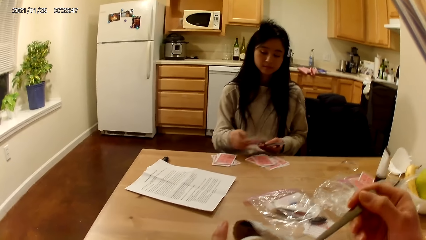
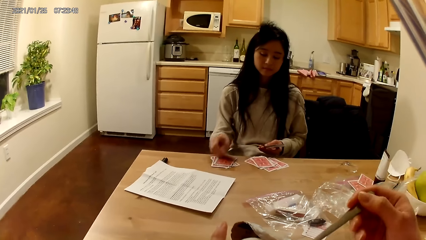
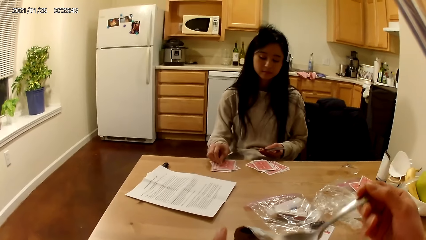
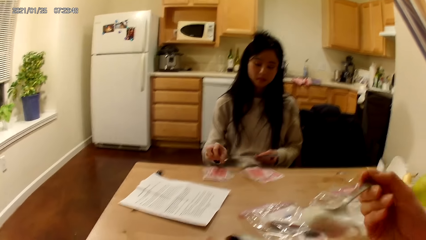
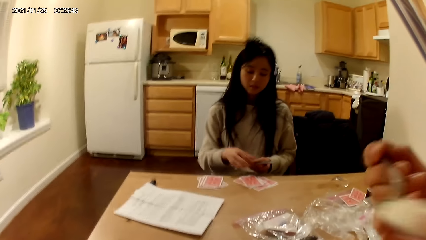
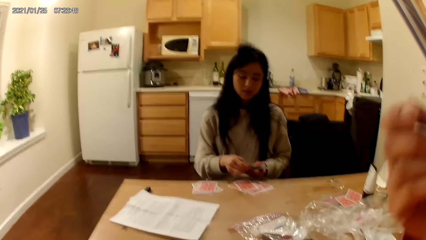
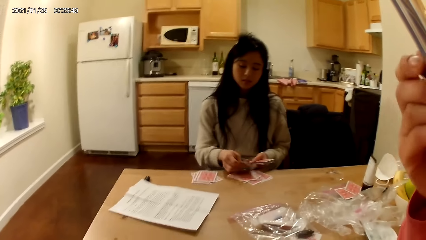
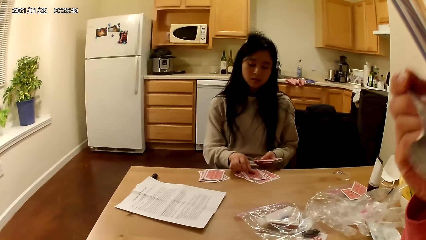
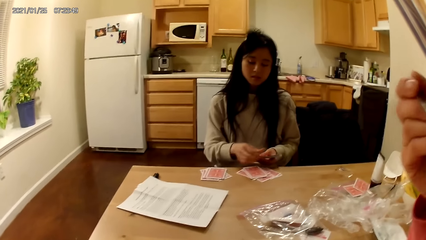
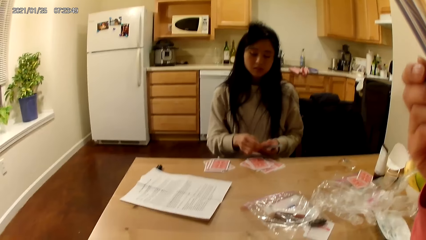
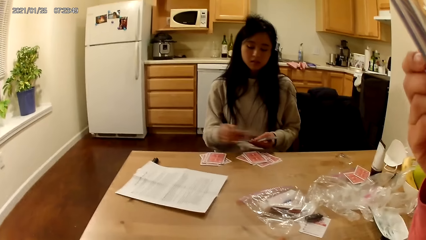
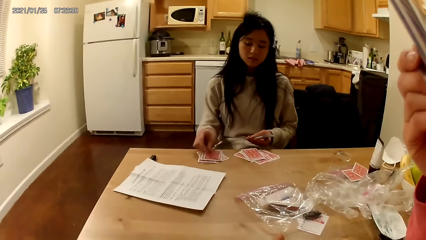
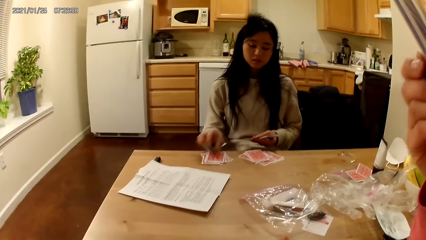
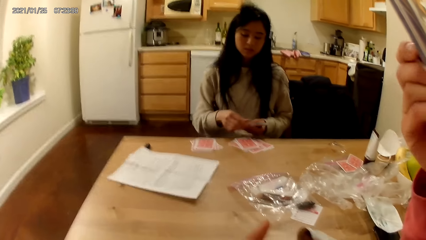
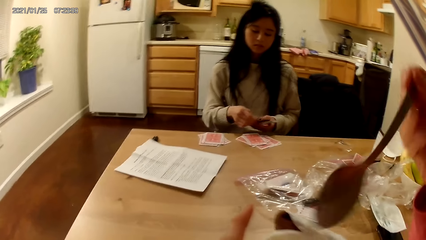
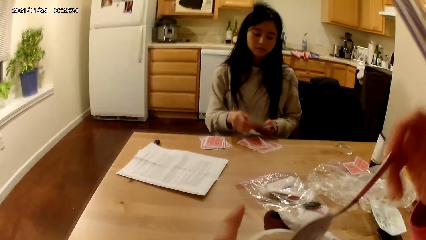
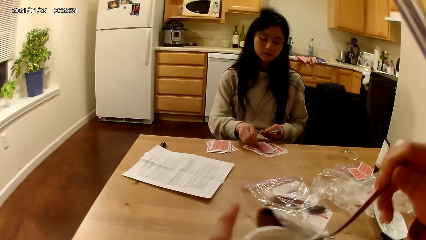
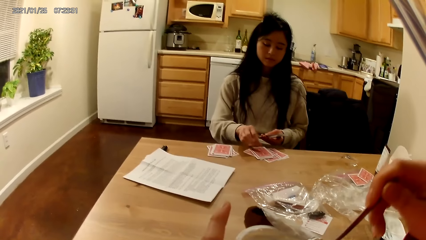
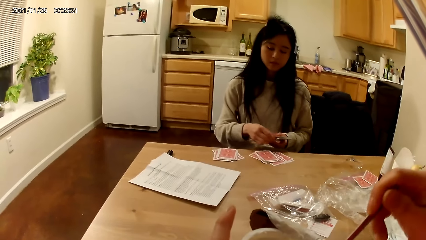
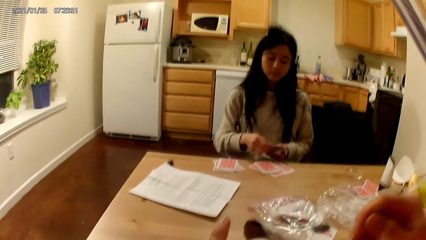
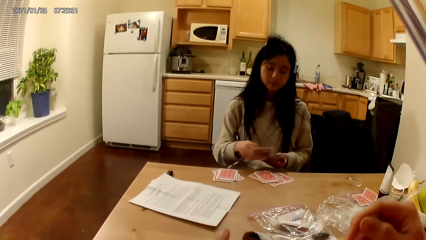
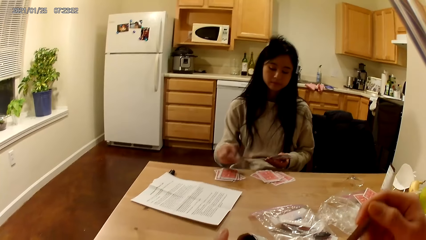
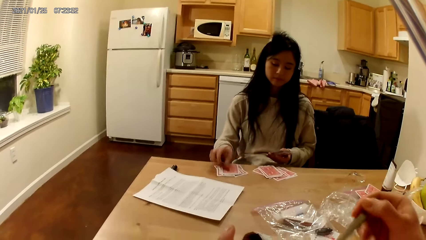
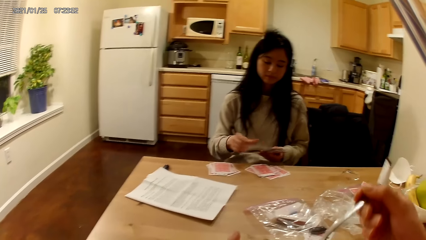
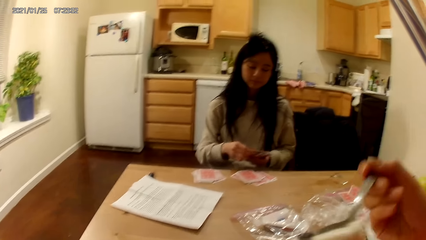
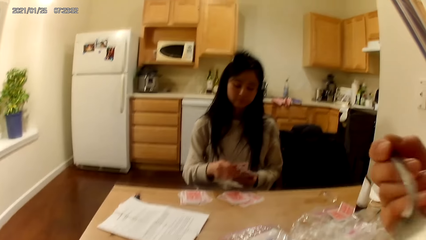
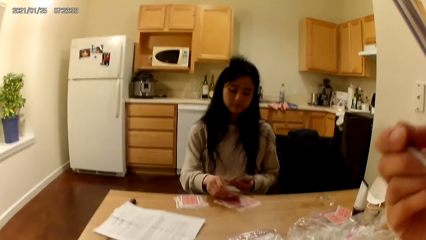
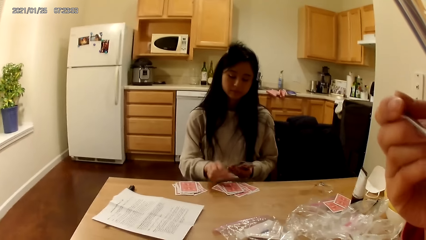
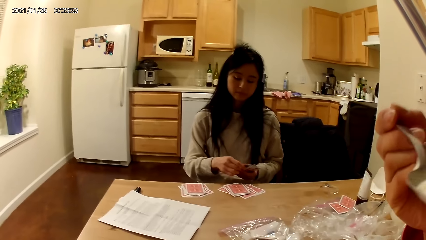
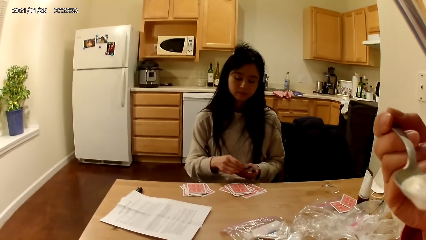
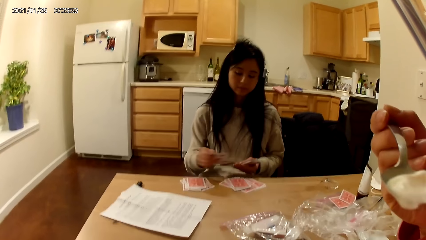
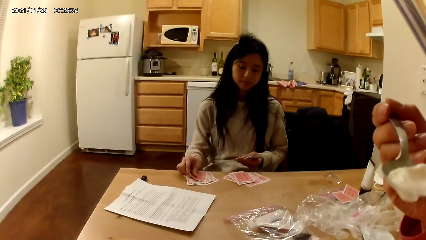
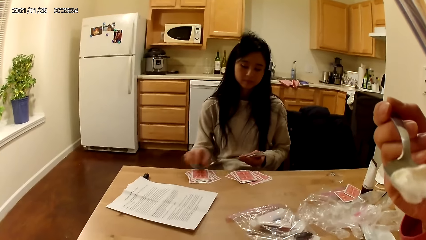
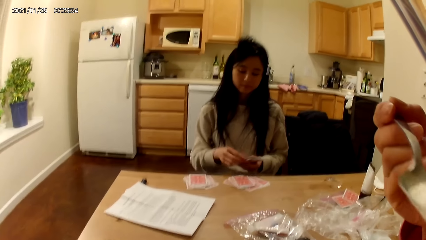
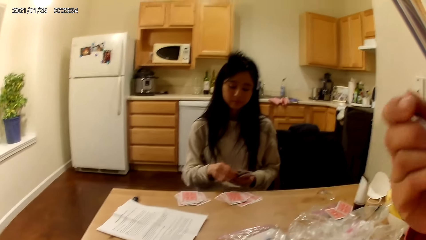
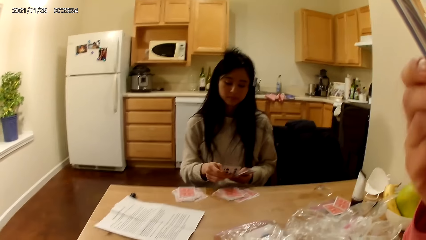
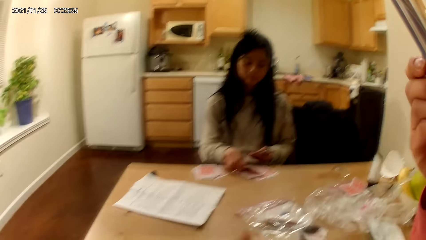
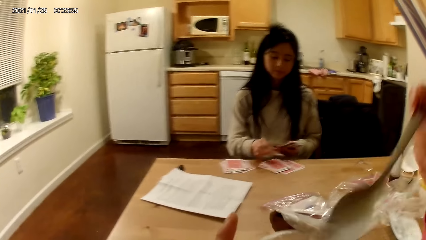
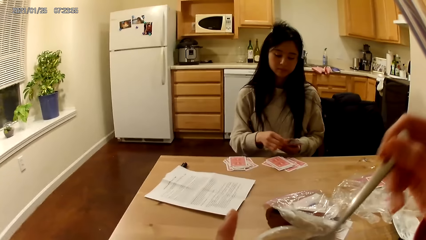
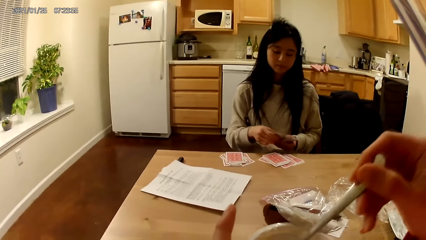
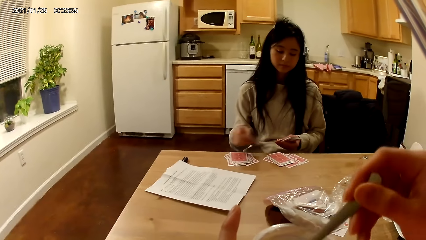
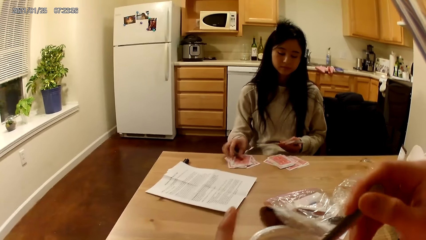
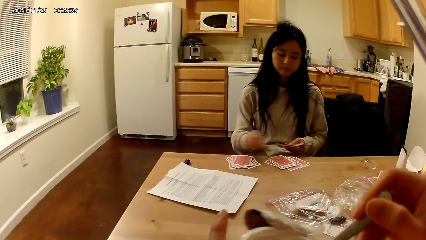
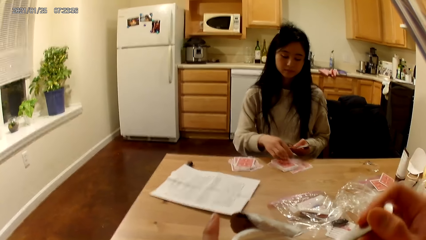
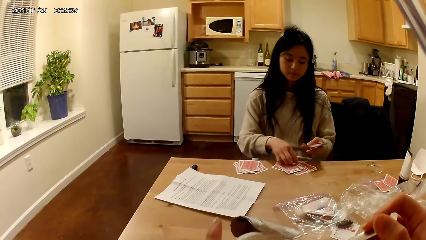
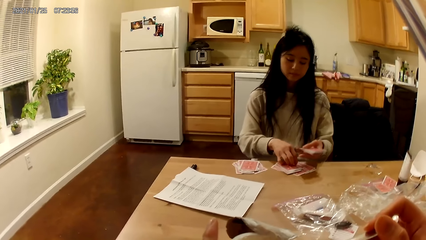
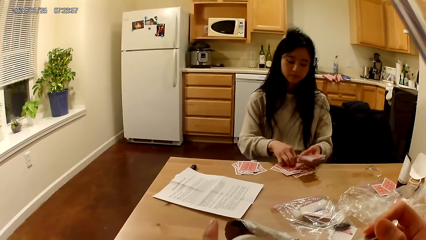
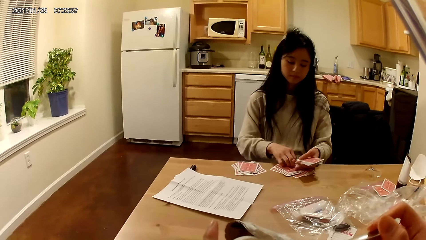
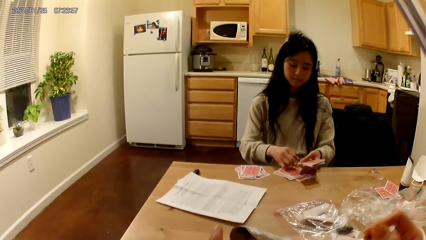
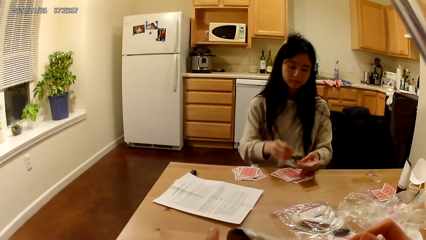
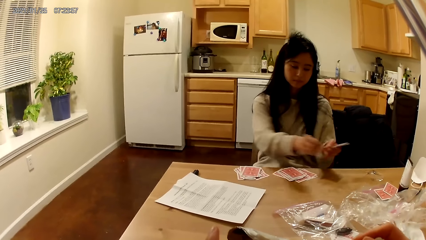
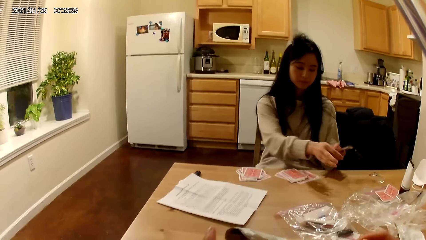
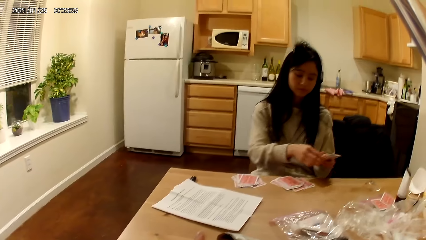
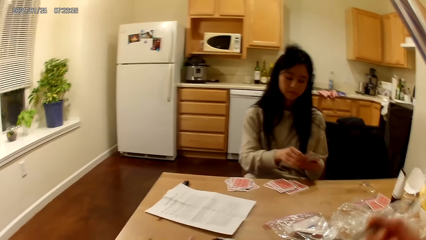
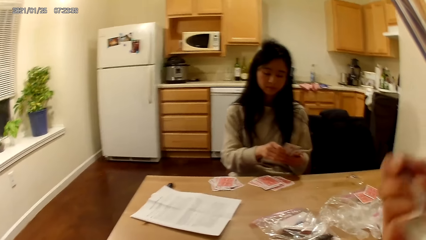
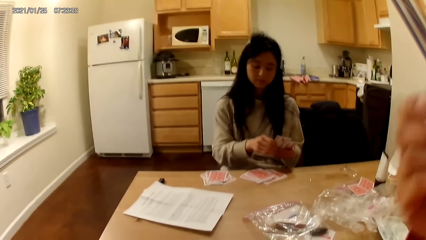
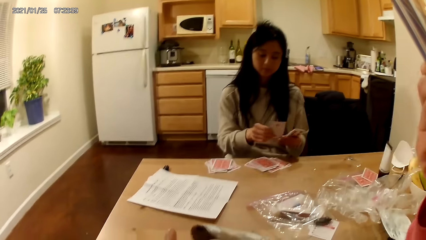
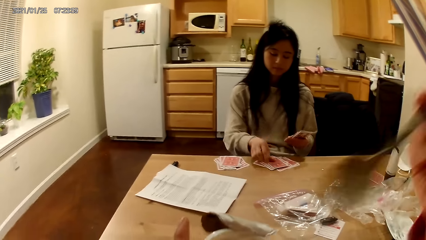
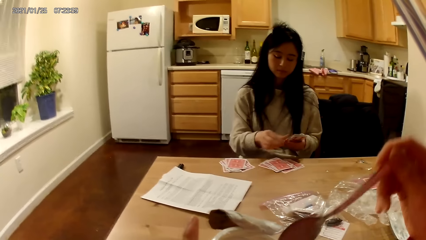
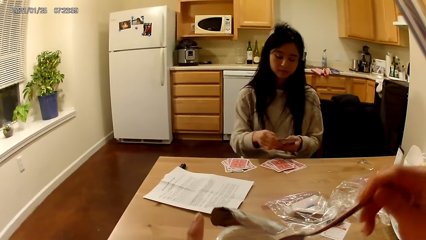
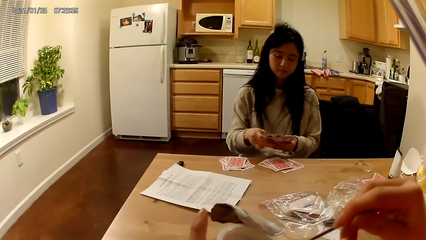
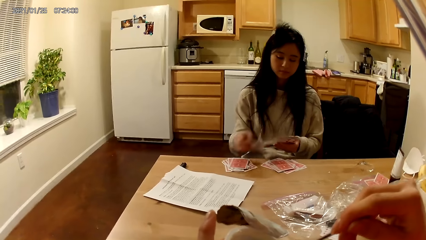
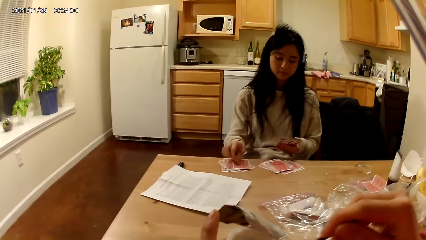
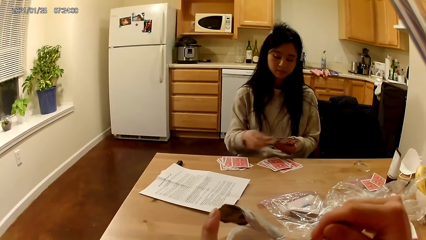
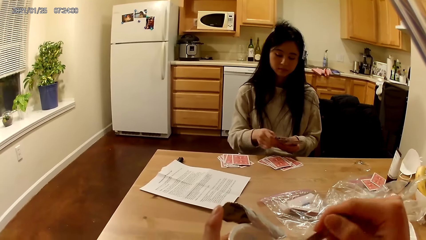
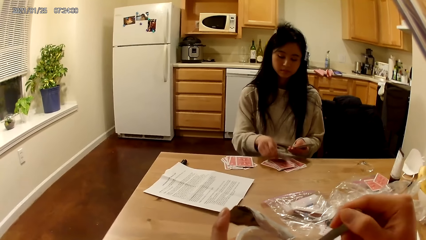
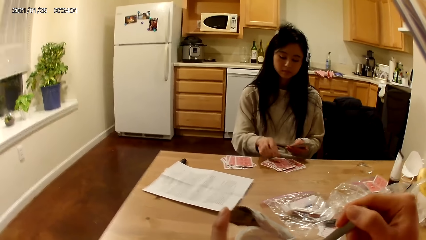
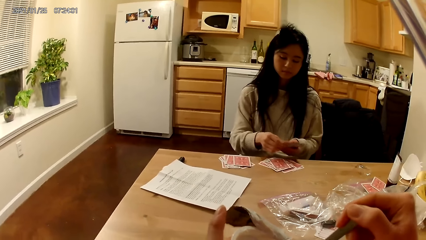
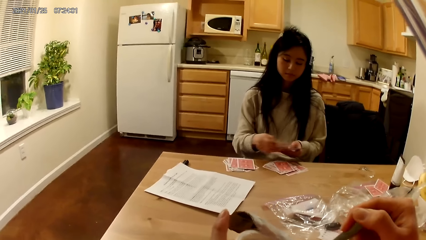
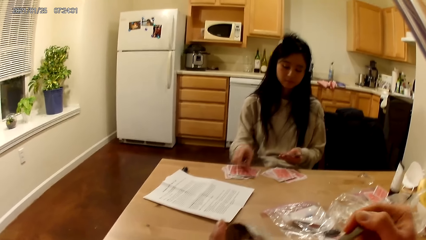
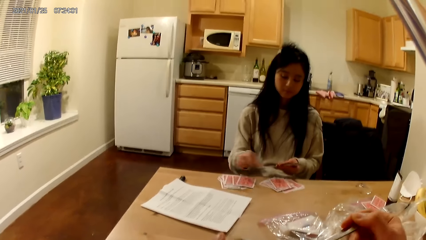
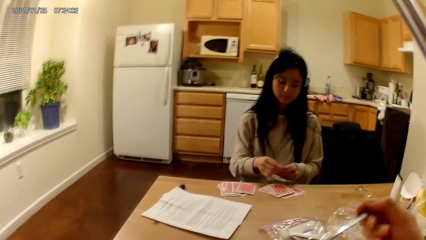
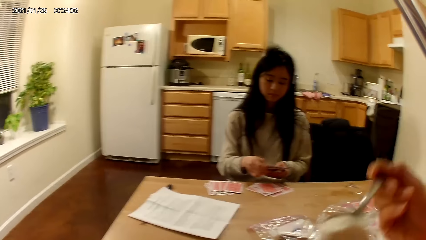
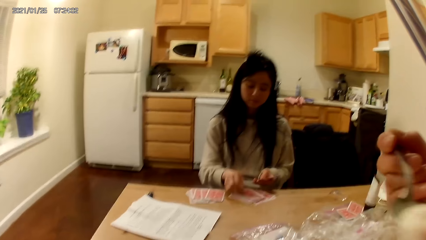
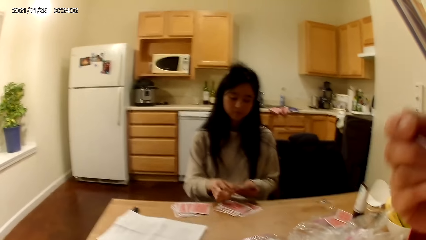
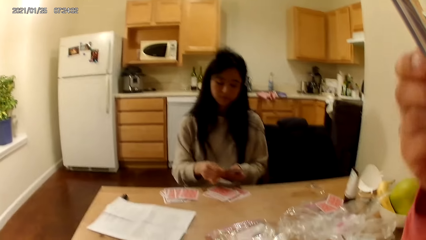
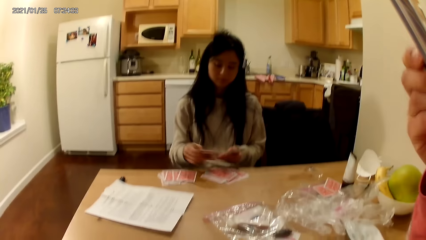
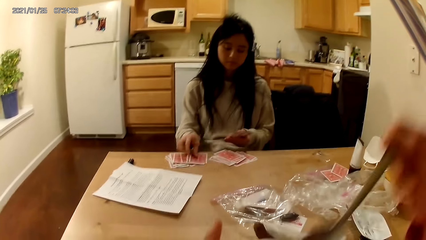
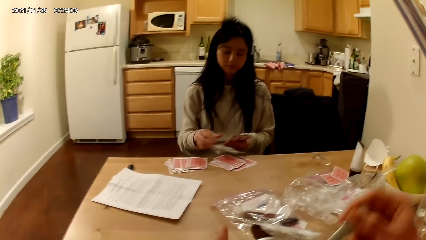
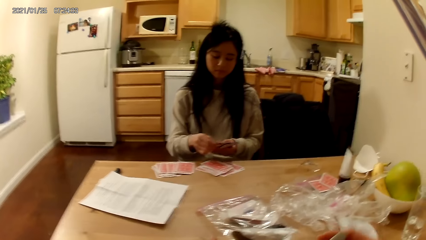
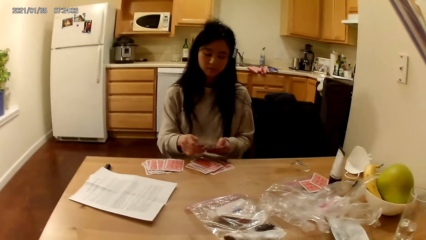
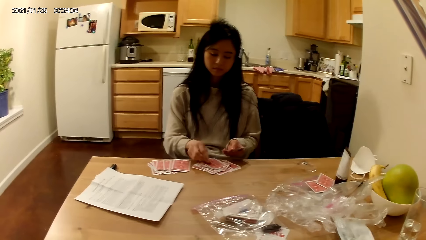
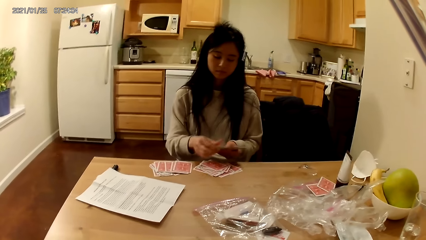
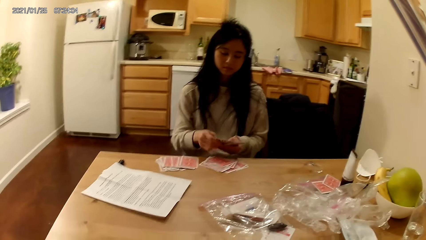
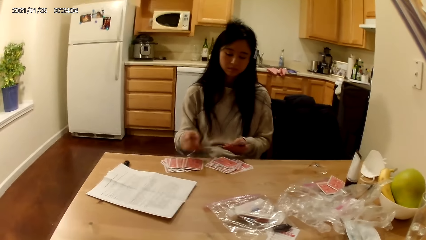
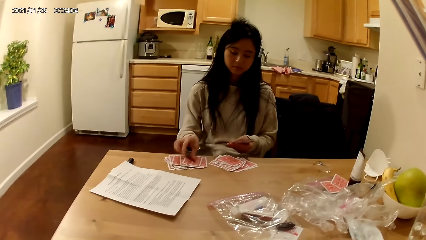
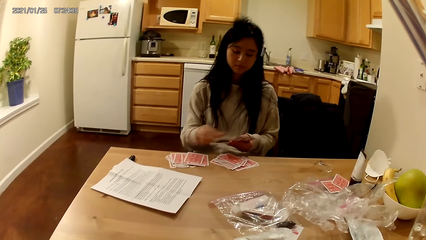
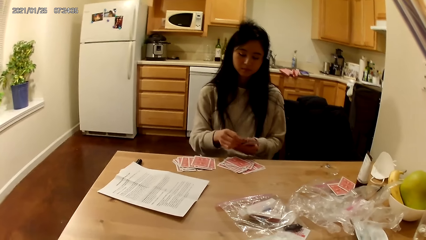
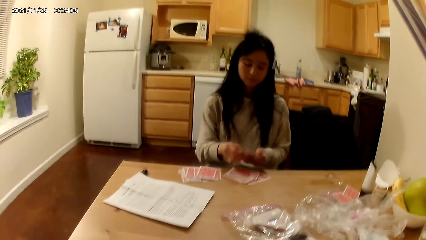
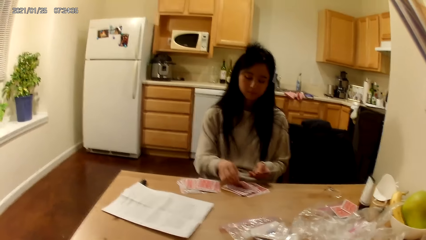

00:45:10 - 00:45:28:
The camera wearer scoops the ice cream with a spoon. They scoop the ice cream with a spoon again. They eat food. The lady drops a card, picks the card, drops the card and picks the card. The camera wearer eats the food. The lady drops the card and picks the card. The camera wearer scoops the food. The lady drops the card, pulls a card, holds the cards, drops something and picks the card. The camera wearer eats the food. The lady drops the card and picks the card. The camera wearer scoops the food. The lady drops the card, picks the card, drops the card, picks the card, drops the card, picks the card and drops the card. The camera wearer eats the food. The lady picks the card and drops the card. The camera wearer scoops the food. The lady picks the card, drops the card, picks the card, drops the card and picks the card.
